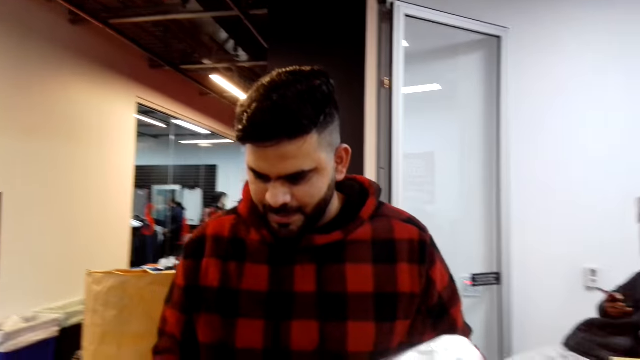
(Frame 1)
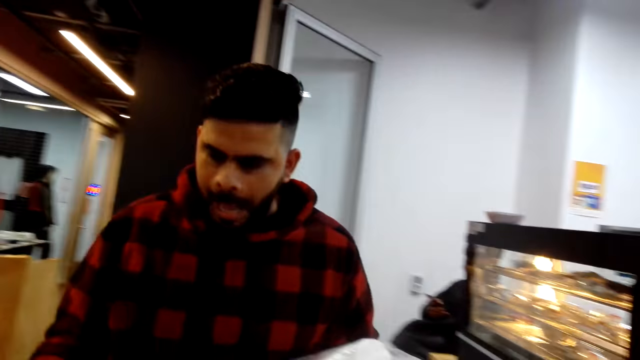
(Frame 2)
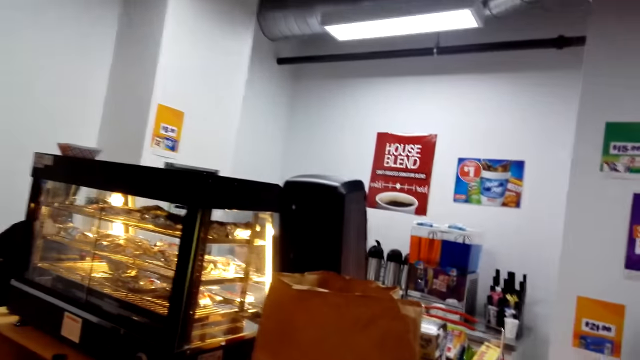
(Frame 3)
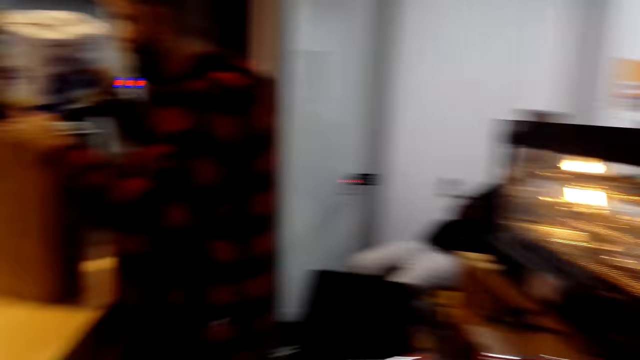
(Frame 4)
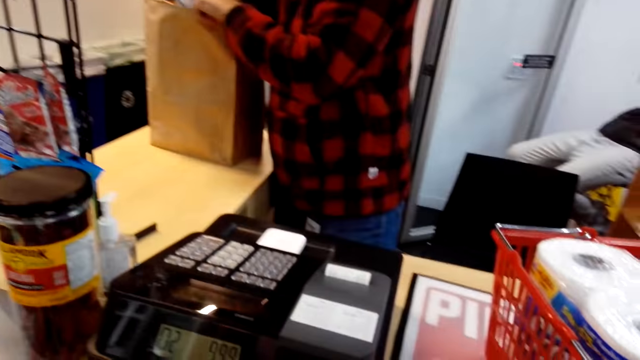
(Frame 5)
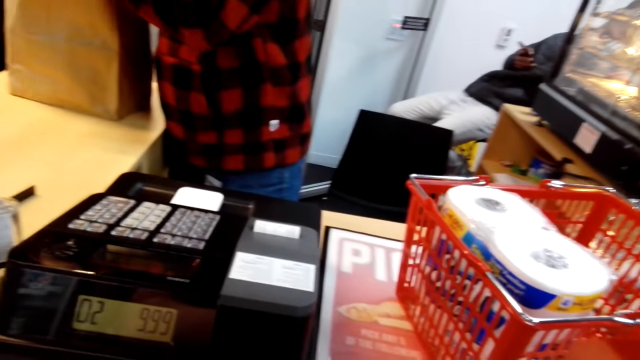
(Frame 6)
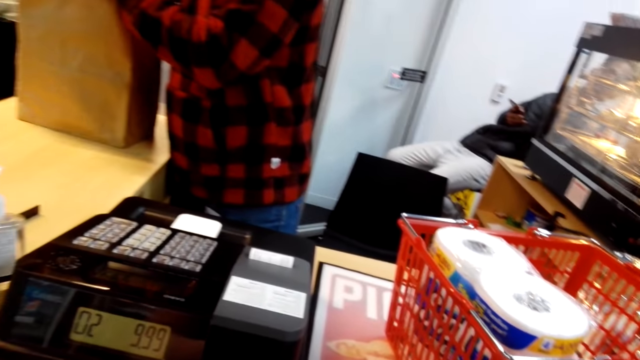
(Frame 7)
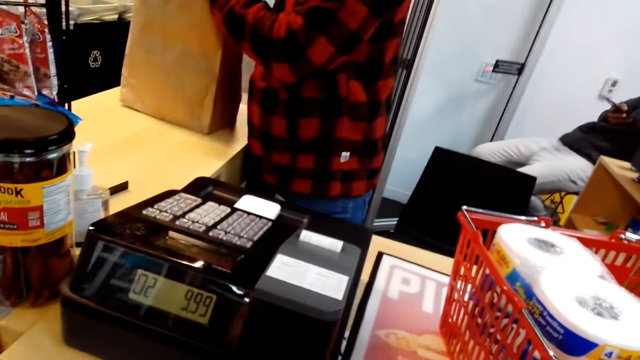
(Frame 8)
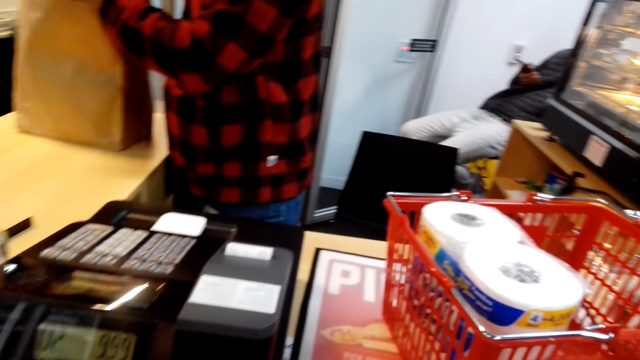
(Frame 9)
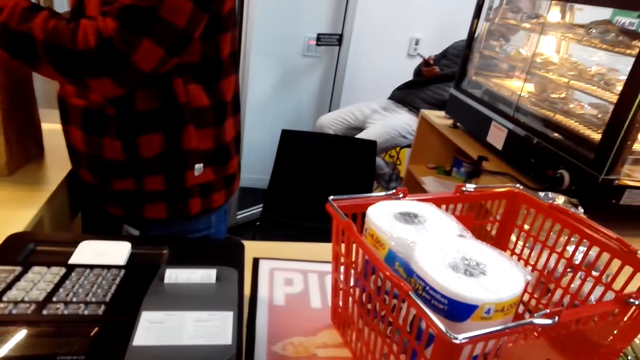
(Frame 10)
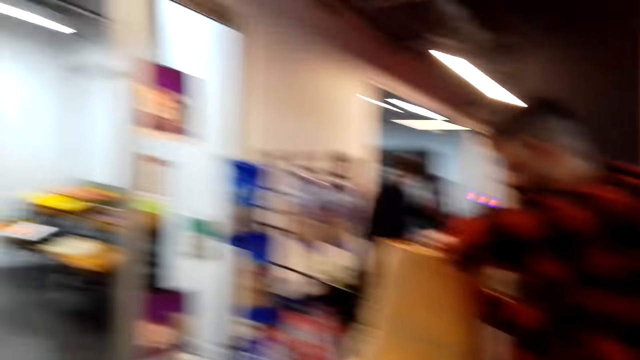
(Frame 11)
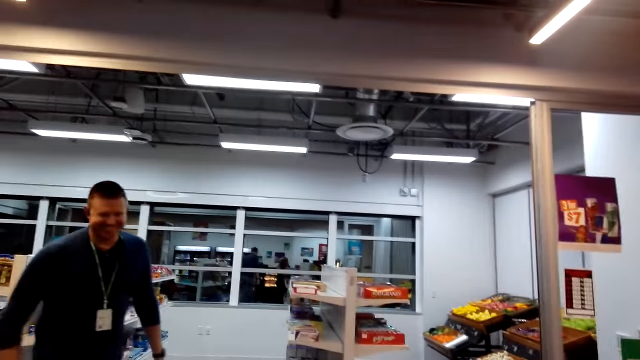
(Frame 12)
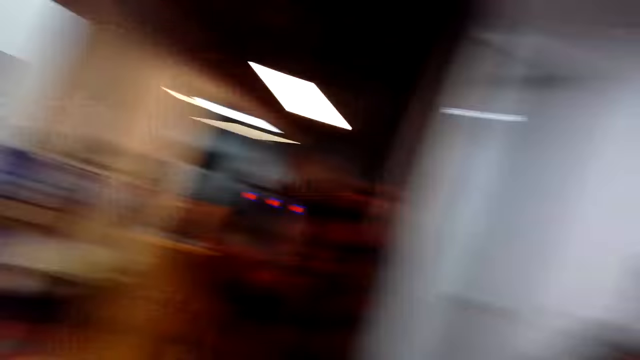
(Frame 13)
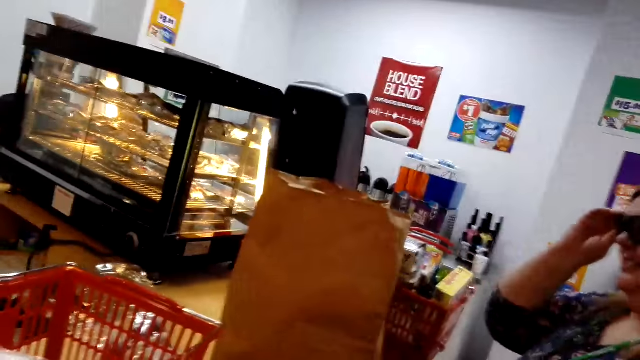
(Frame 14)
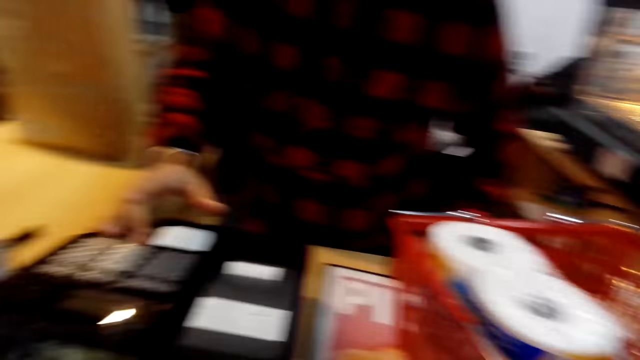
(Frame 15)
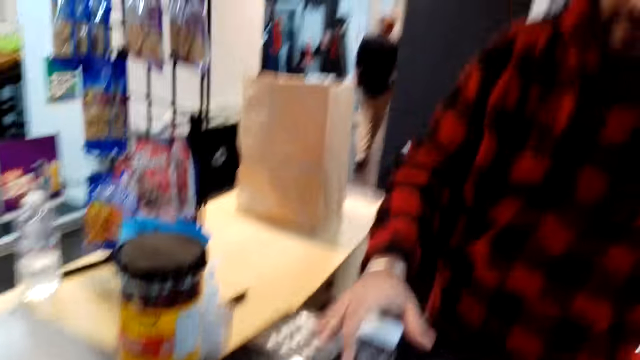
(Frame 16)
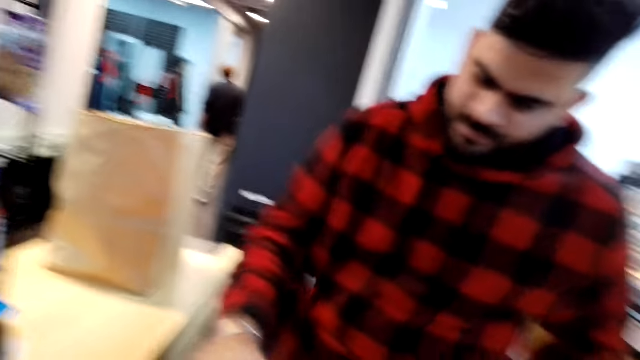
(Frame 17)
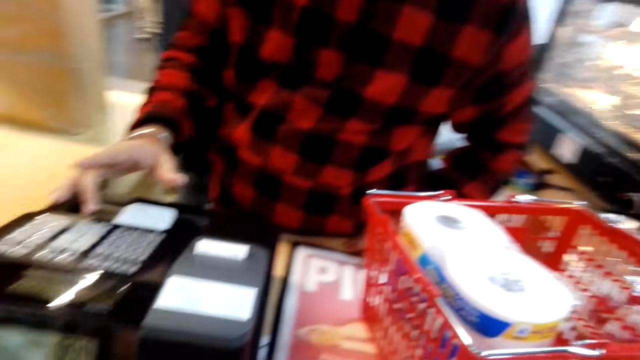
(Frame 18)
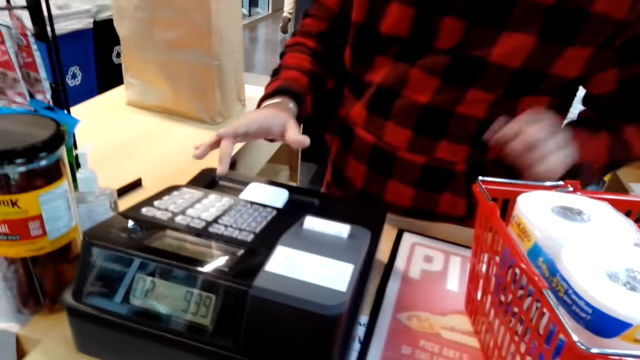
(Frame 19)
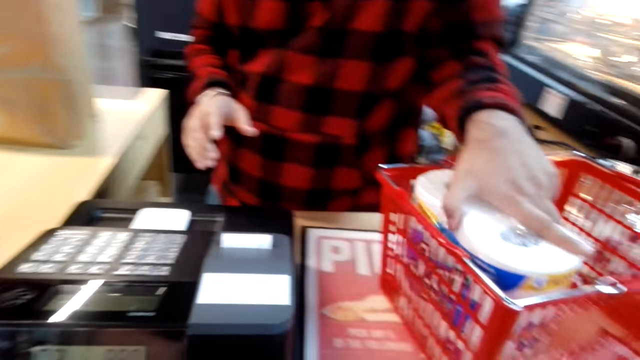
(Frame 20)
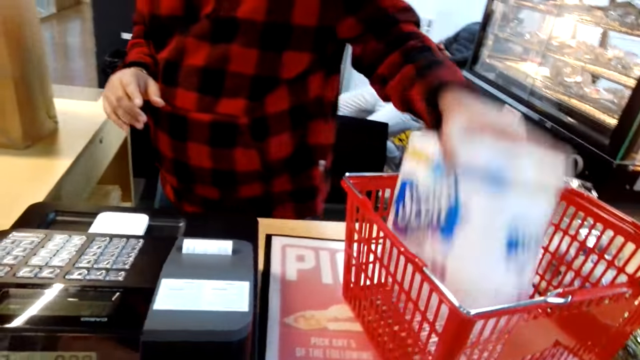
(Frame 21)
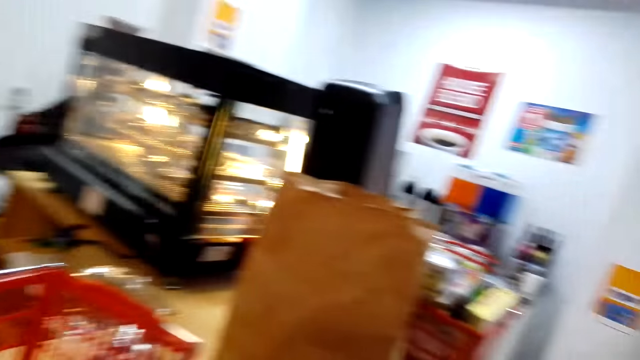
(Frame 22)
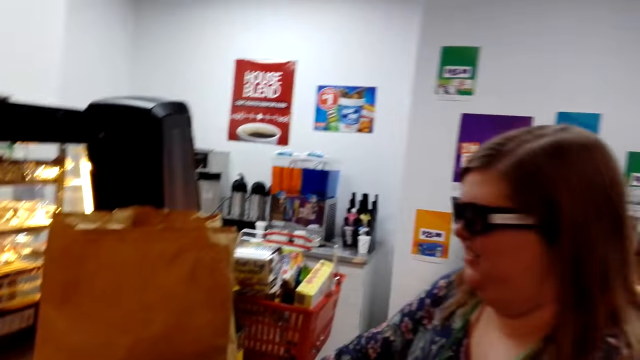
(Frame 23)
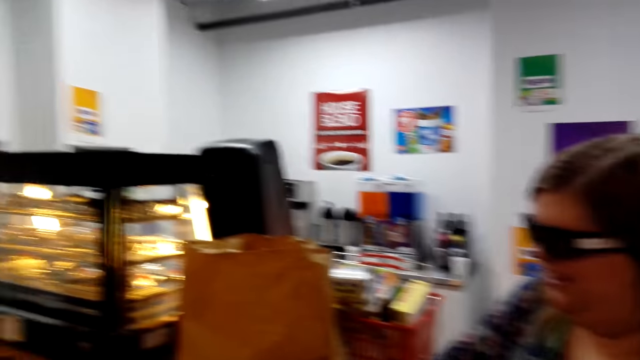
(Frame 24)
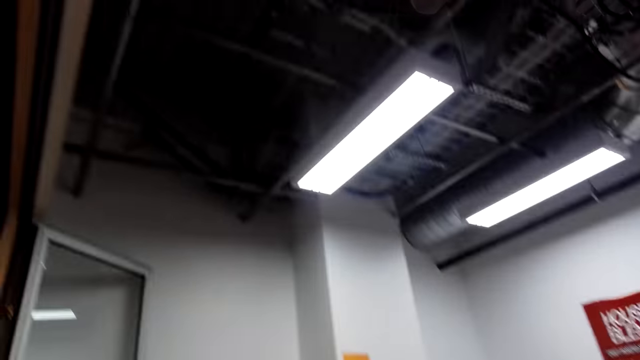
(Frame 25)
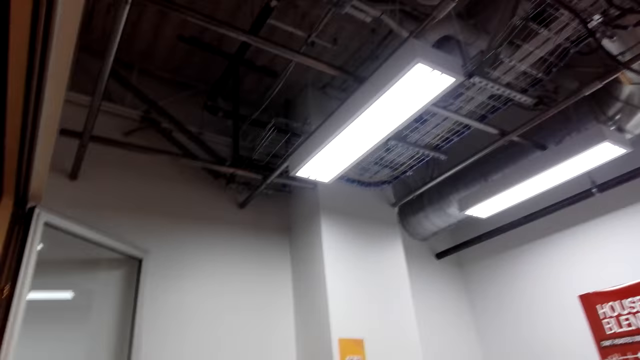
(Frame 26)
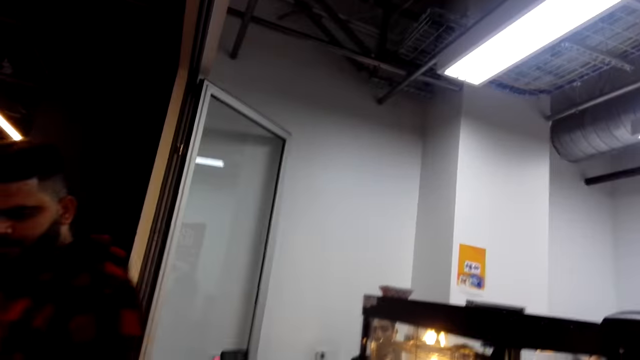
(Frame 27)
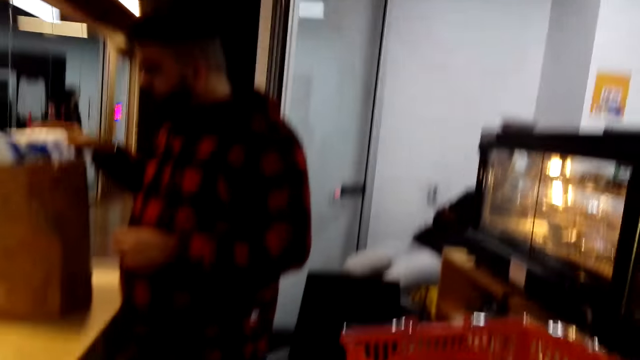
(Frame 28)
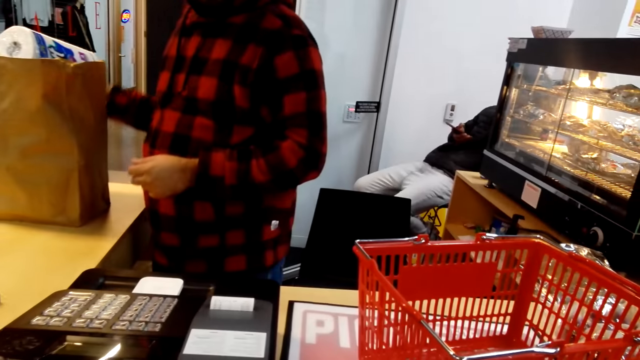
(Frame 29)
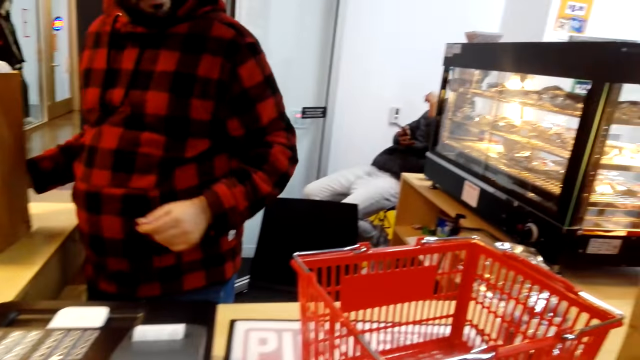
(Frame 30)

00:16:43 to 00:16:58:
The camera wearer looks around. A man puts the tissue in the envelope. The camera wearer looks around. The man operates the machine. The man picks up the tissue. The camera wearer looks around. A lady looks around. The camera wearer looks around. The man moves the hands.

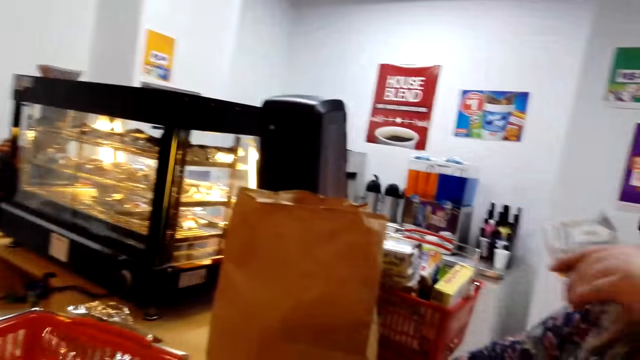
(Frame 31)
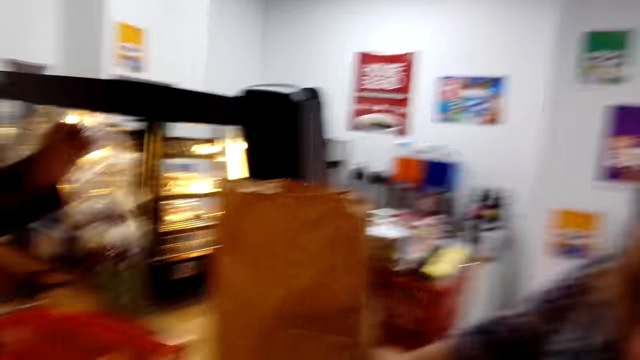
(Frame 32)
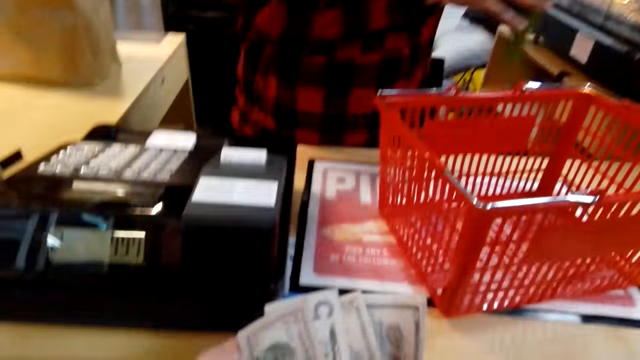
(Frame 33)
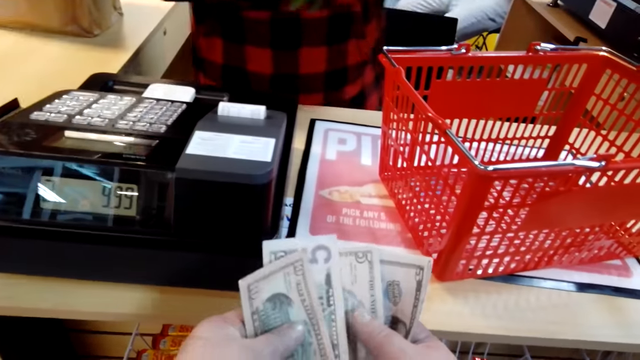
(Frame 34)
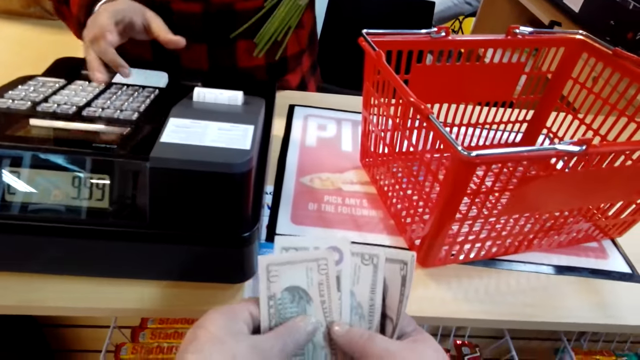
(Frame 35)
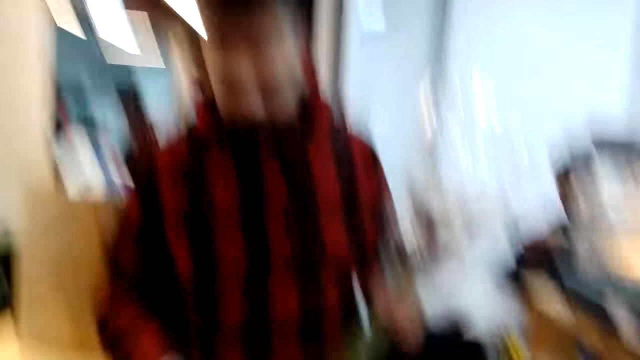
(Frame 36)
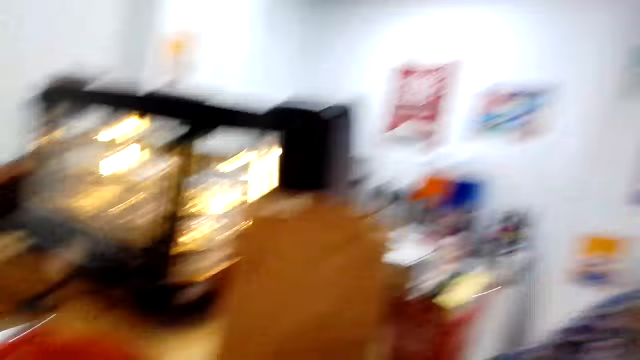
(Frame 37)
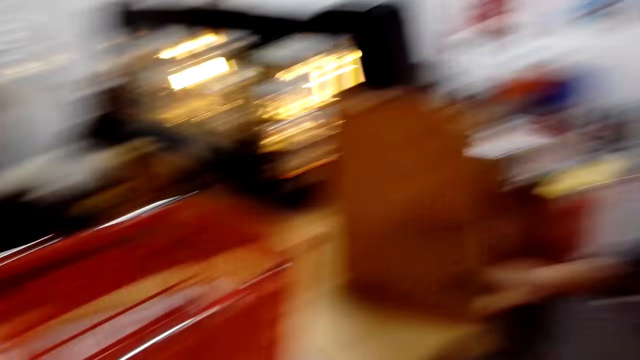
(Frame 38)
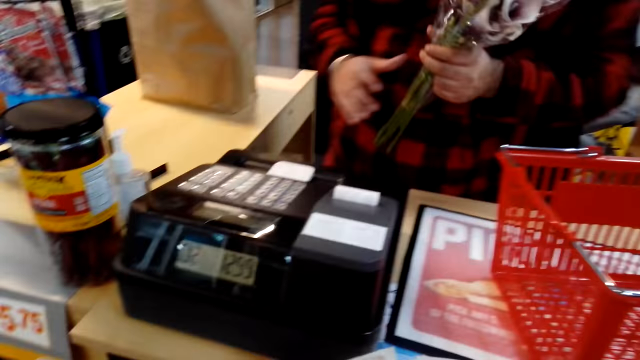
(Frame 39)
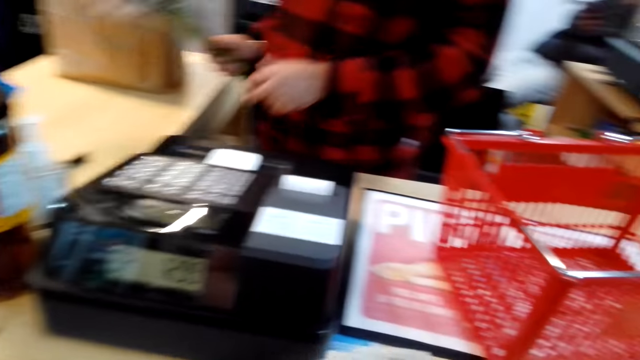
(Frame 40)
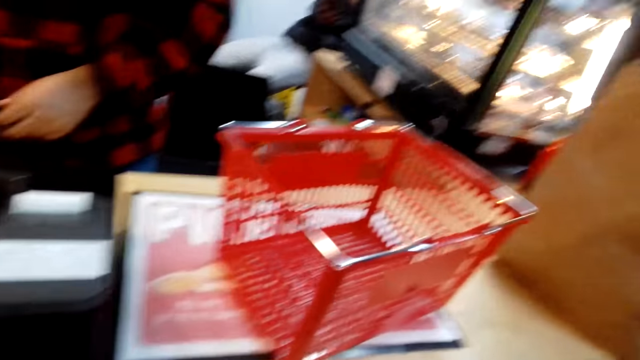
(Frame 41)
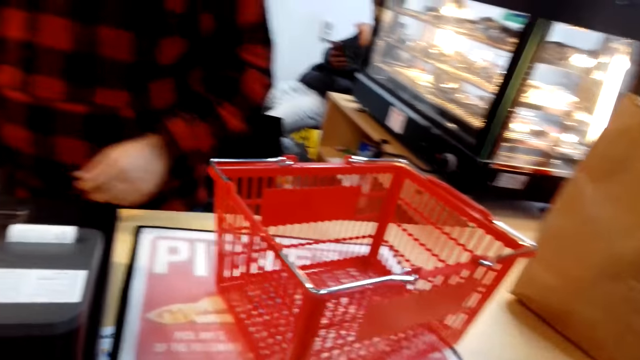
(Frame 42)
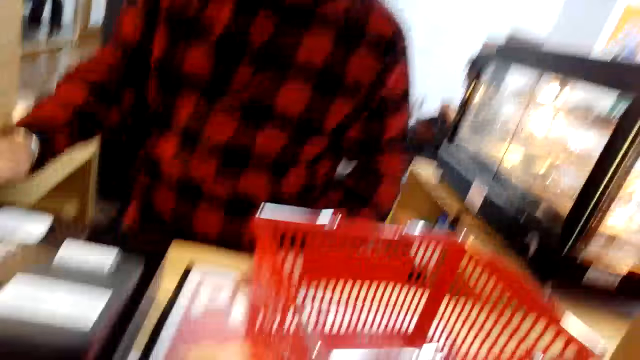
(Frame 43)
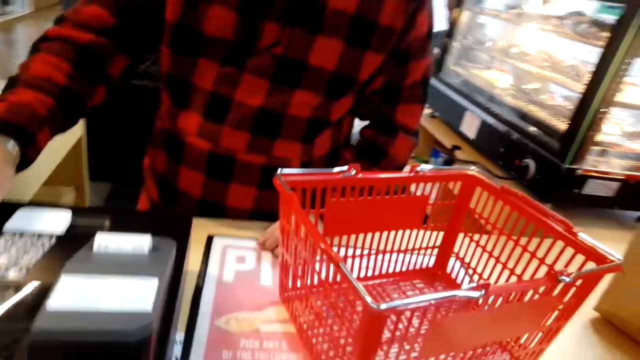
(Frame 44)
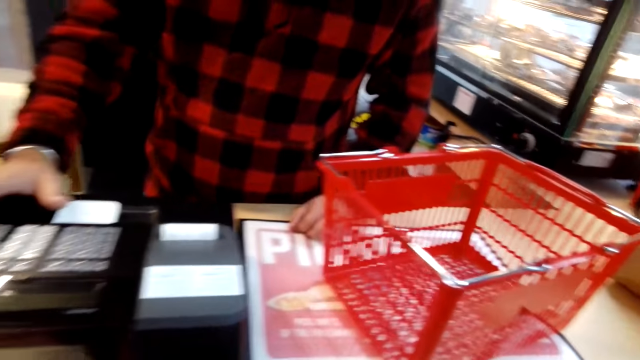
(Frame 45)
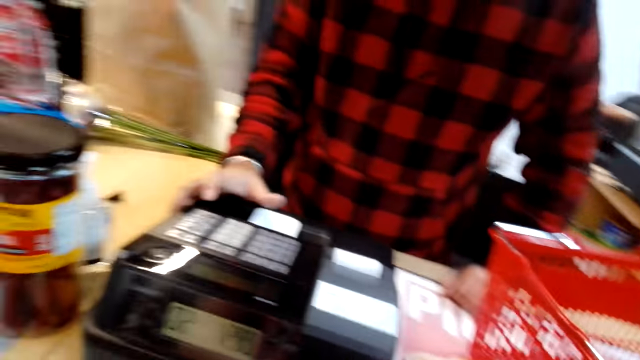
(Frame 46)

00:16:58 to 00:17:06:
A lady moves the hand. A man picks up the flowers and operates the machine. The camera wearer looks around. The man passes the flowers to the left hand, puts the flowers on the table, and looks around.
